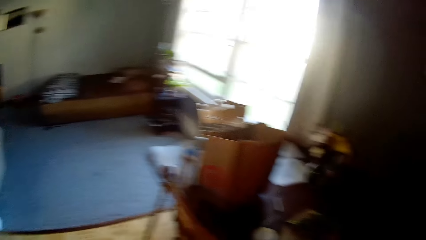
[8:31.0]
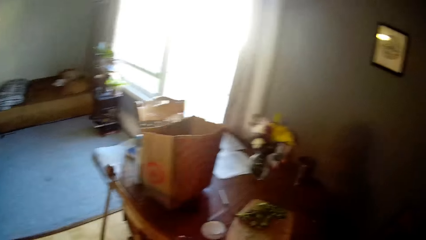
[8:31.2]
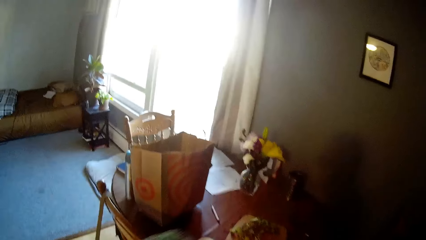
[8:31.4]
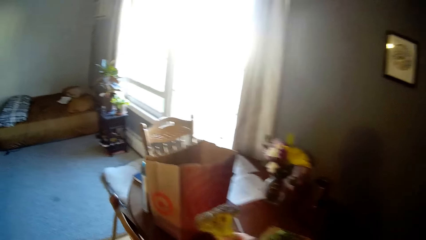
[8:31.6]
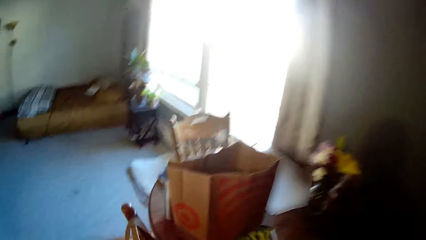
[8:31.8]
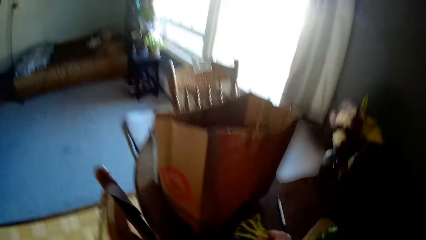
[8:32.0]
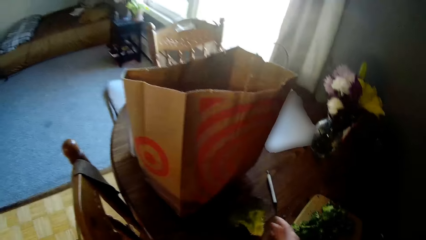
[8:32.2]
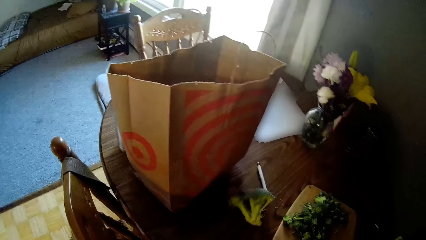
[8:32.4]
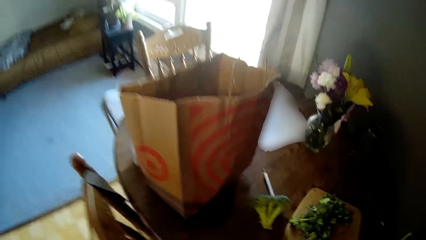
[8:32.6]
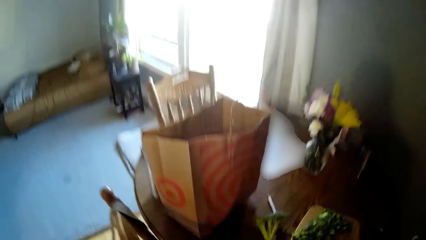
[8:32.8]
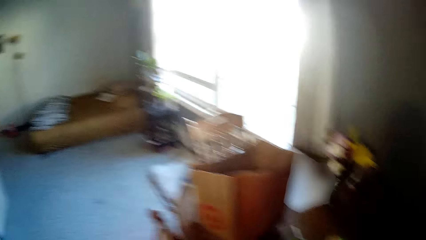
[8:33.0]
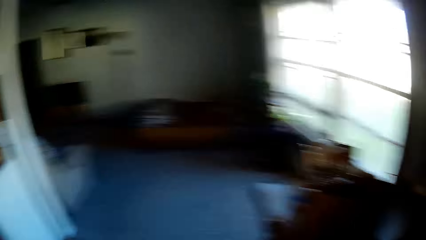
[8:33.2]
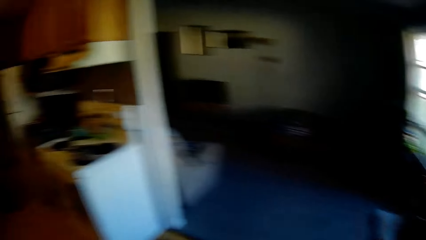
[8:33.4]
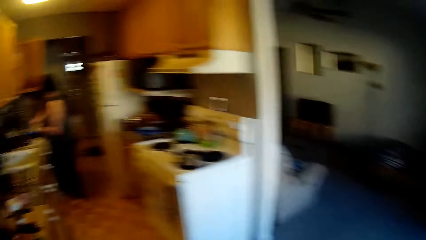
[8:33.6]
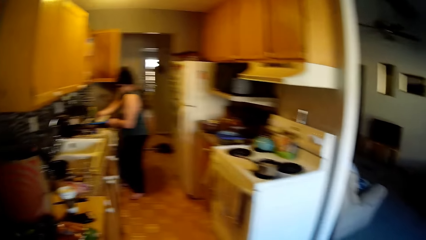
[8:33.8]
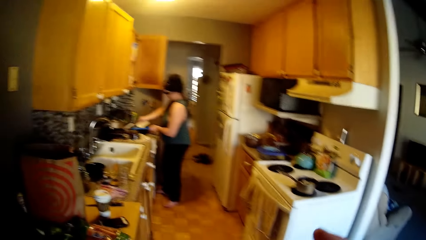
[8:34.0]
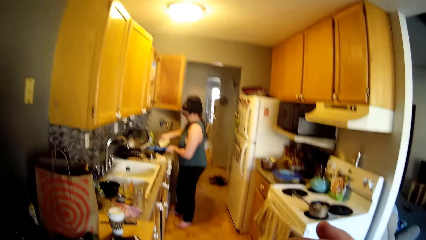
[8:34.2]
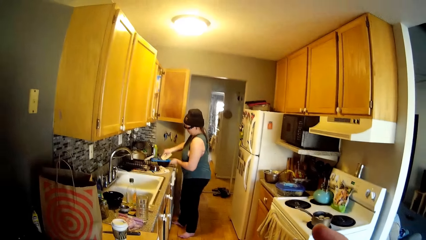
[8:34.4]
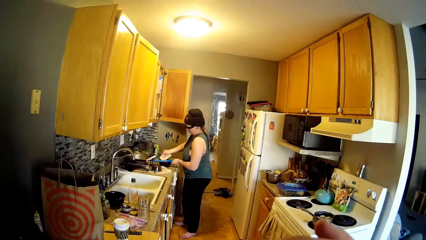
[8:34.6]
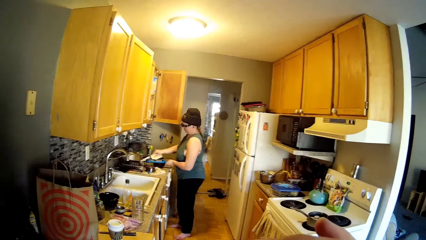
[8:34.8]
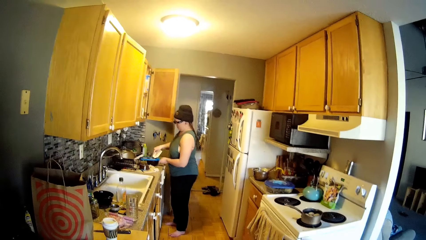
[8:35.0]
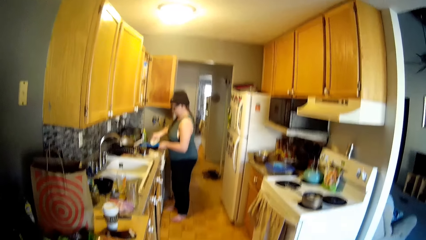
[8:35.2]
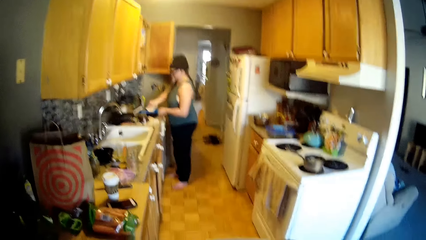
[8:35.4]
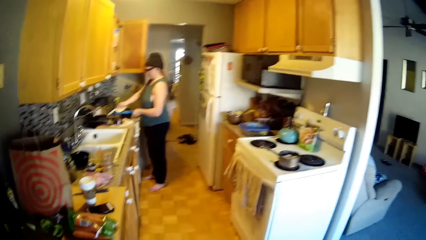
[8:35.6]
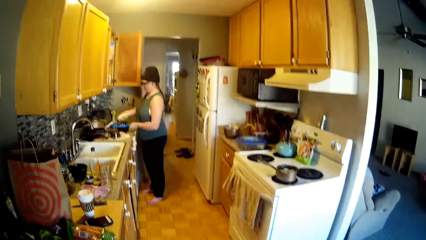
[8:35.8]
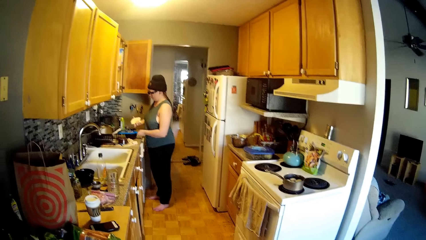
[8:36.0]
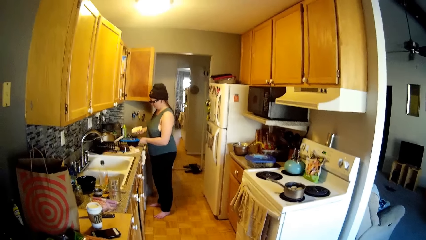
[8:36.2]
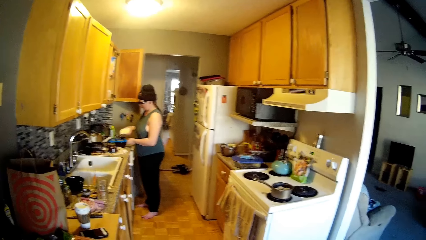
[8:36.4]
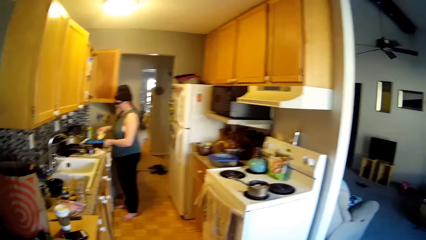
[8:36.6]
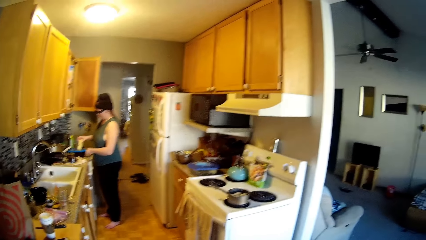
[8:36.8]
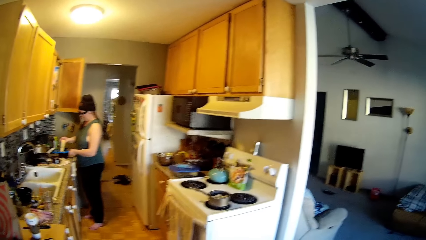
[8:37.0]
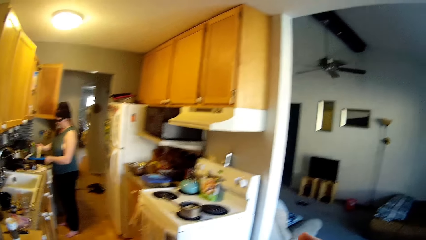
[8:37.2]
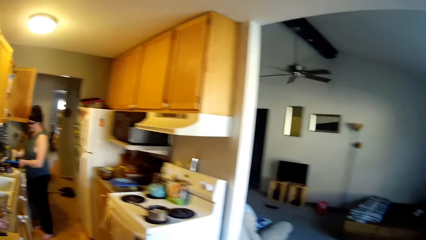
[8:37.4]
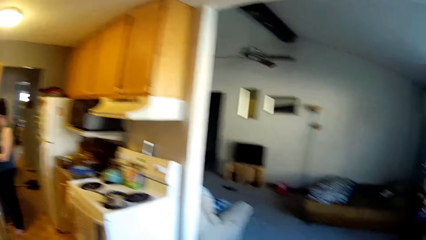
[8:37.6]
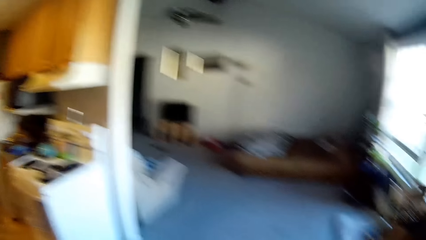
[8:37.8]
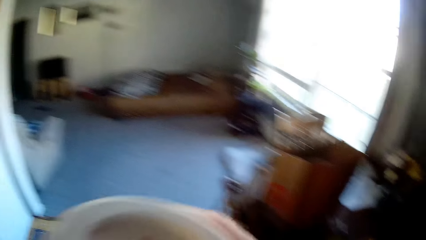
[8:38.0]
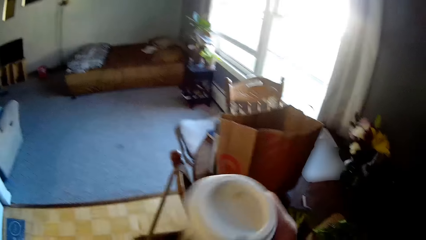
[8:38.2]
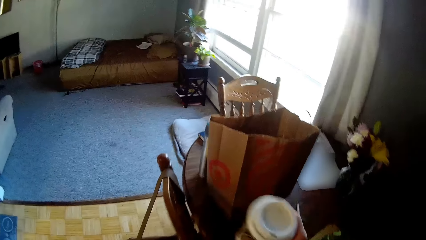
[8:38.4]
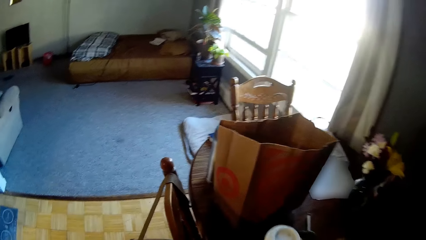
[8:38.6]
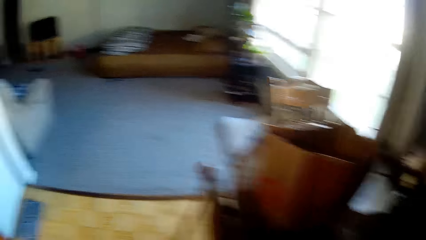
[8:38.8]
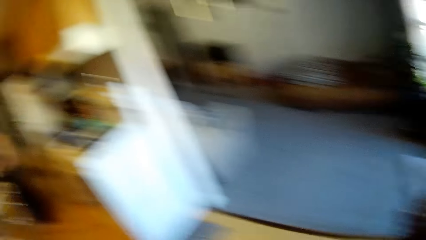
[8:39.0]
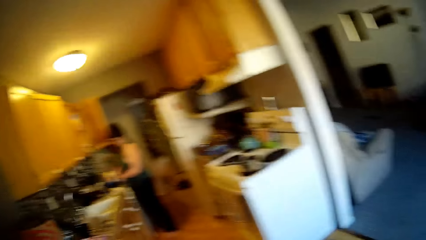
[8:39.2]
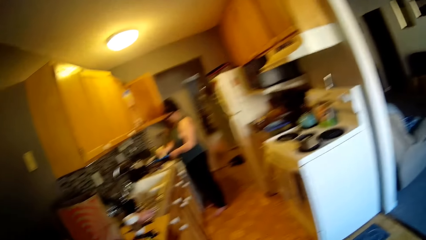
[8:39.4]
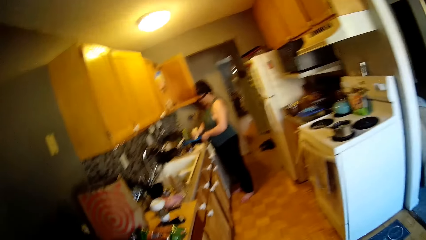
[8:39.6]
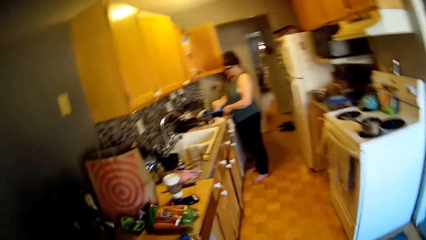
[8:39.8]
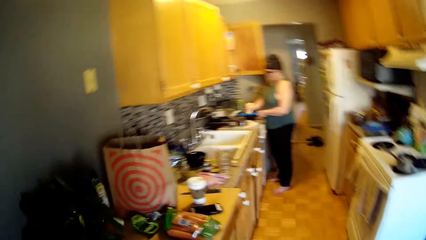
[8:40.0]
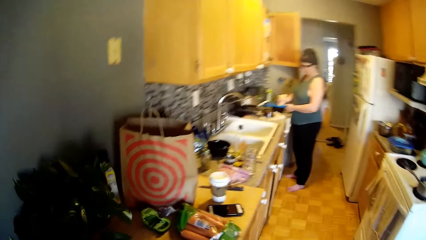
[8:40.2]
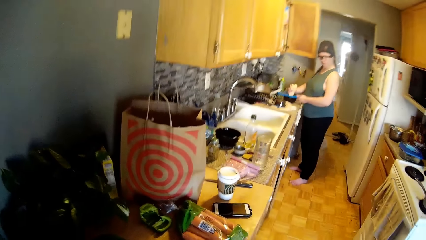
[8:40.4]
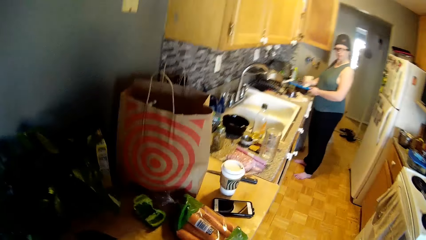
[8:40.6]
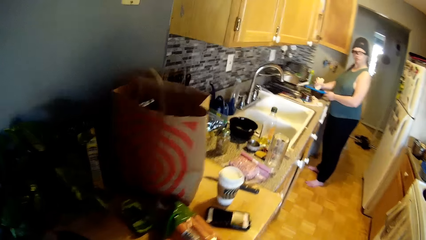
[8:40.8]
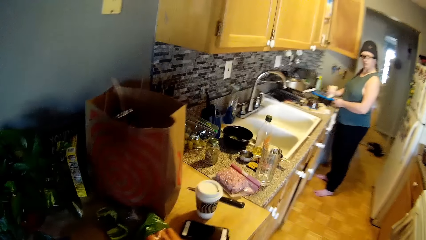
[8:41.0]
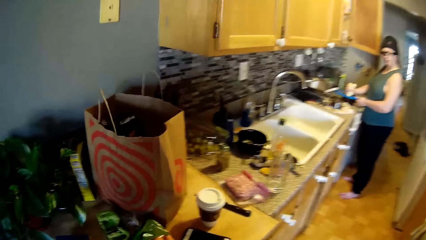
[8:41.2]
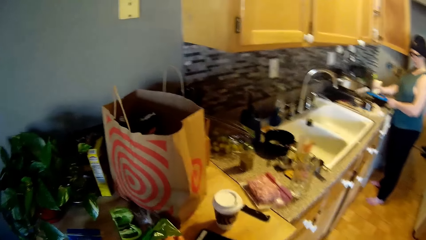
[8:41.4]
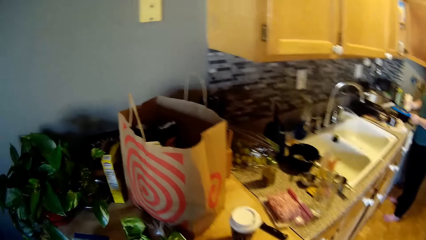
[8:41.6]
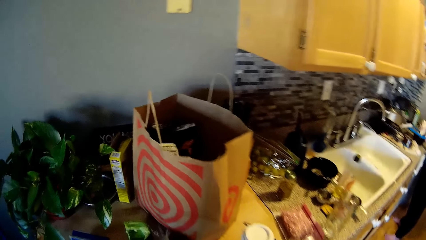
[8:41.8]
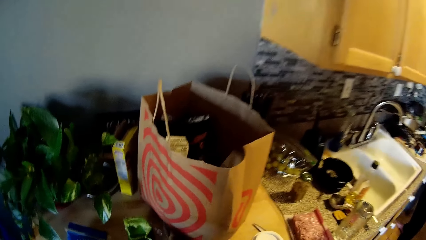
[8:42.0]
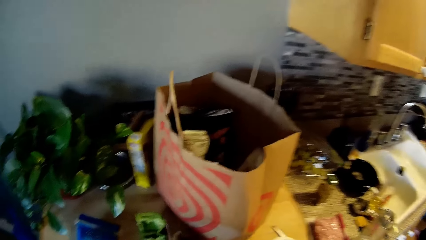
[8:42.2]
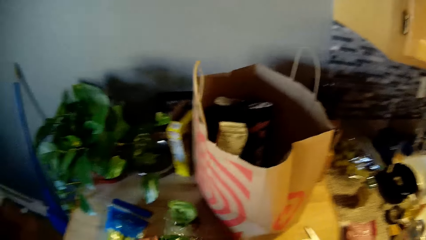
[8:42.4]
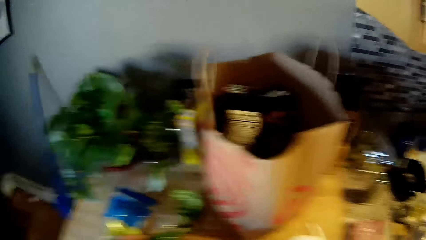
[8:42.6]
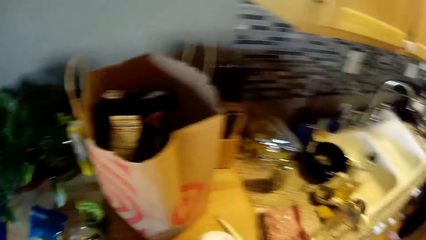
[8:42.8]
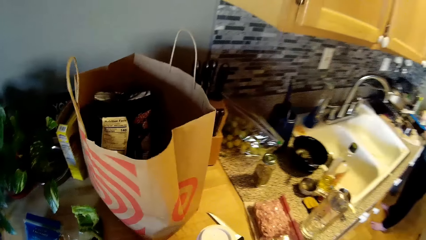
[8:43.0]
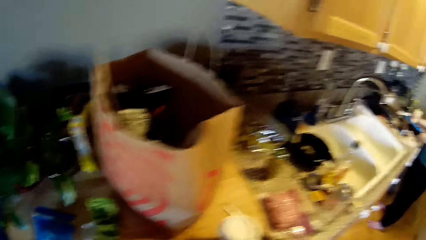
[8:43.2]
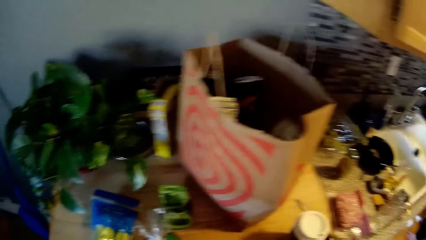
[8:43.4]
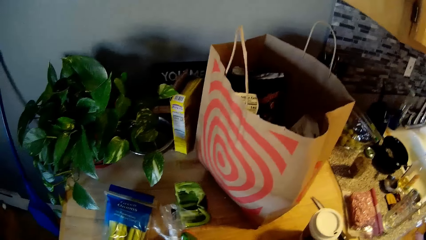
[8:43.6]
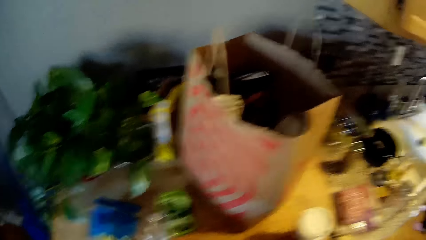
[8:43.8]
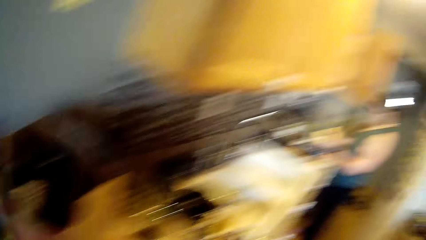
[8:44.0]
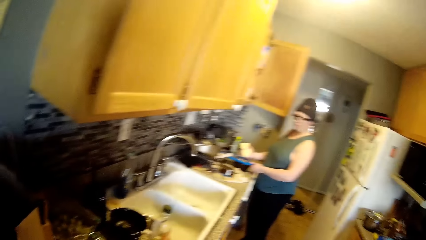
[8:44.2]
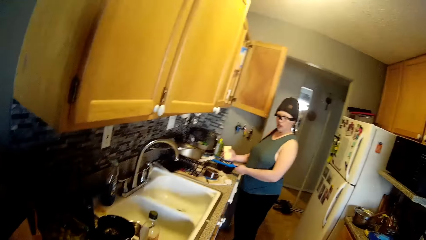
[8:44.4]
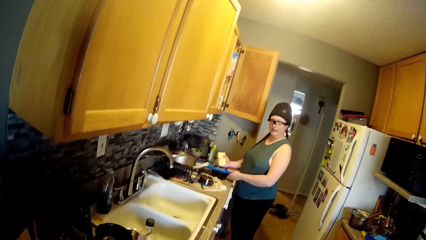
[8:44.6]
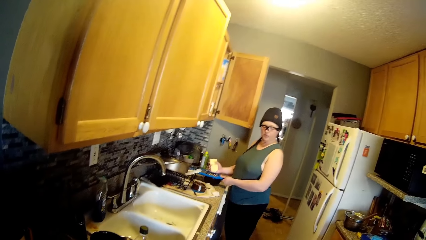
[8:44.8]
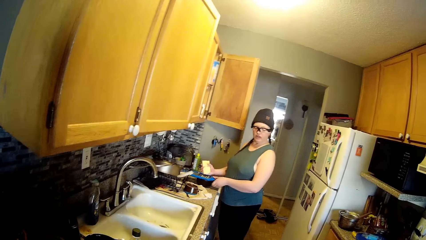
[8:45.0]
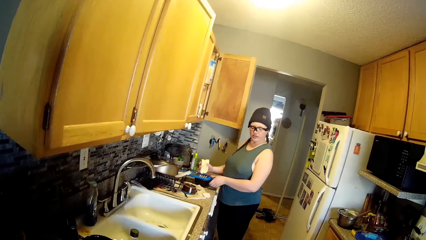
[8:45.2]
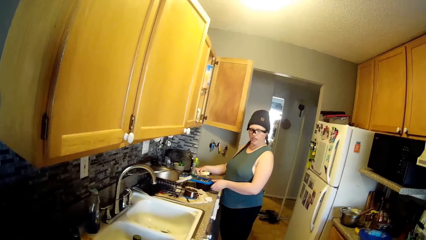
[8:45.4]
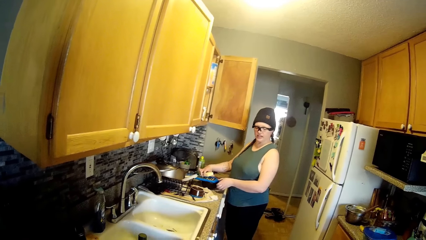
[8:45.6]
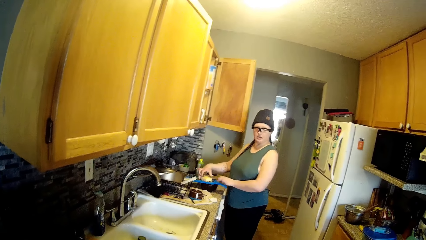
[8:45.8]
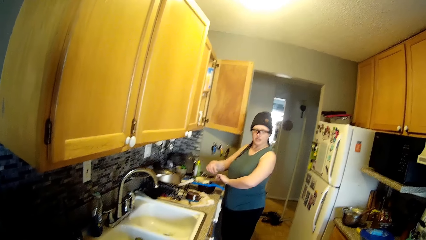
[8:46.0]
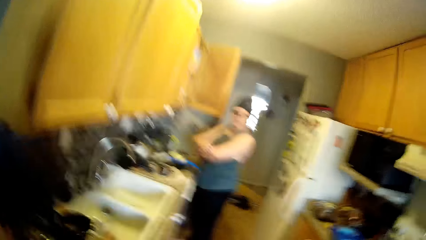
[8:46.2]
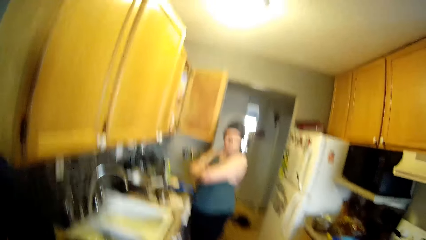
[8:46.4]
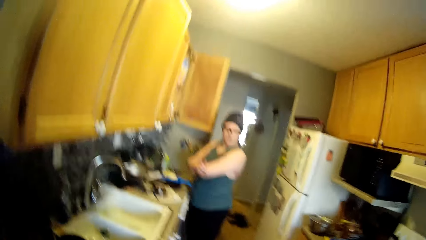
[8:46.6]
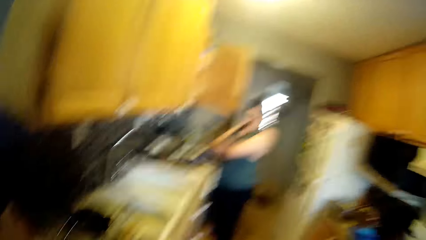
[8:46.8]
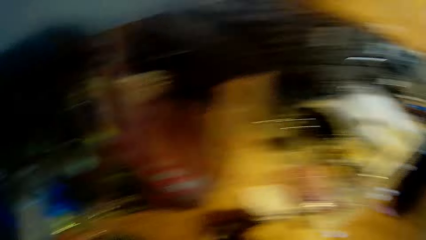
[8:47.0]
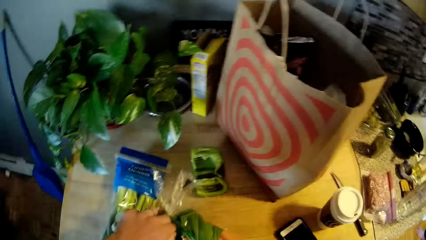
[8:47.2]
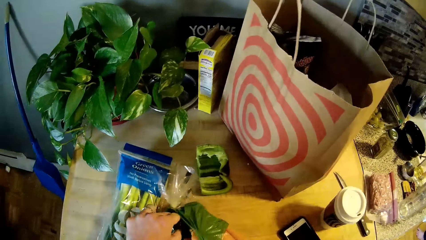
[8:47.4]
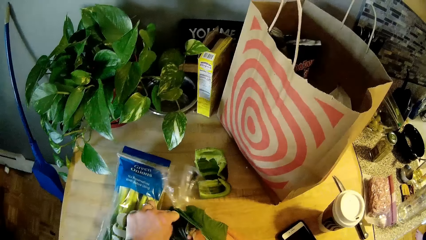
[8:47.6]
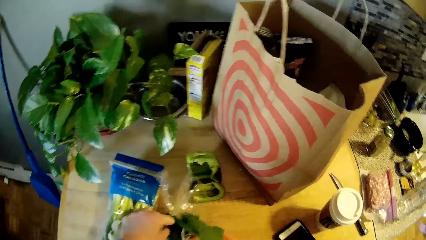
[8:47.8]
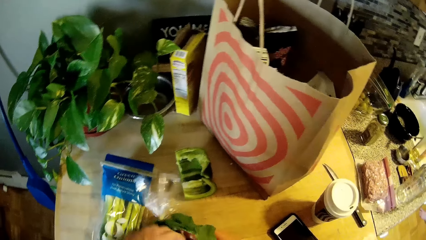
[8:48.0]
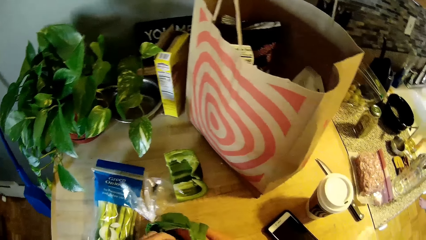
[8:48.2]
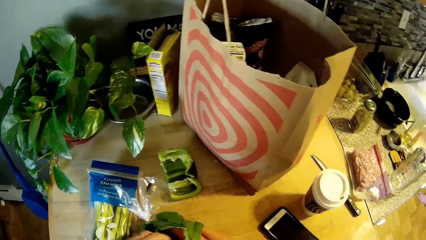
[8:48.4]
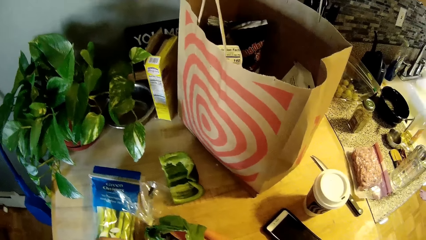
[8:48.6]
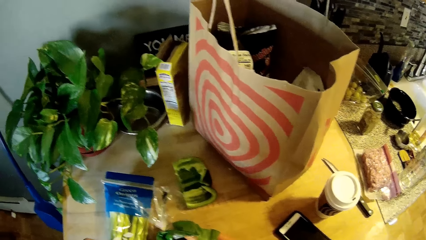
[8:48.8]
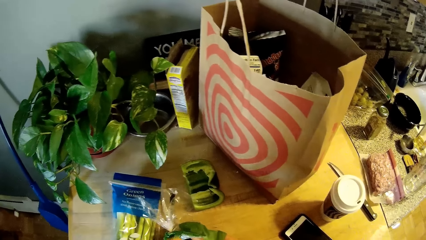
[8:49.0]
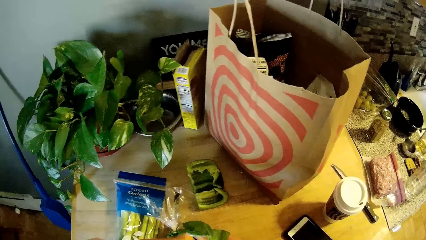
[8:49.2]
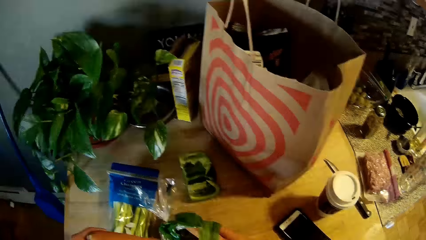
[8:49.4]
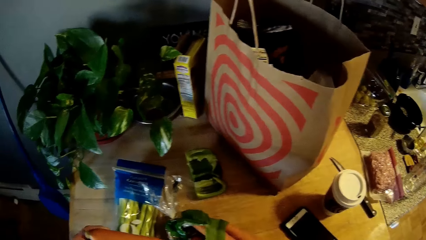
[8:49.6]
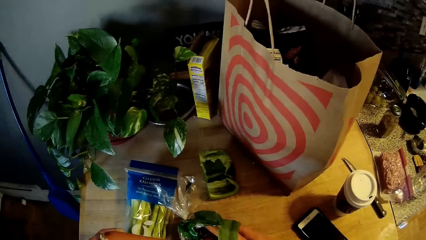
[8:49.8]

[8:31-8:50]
The camera wearer moves around. He touches the stalk of the broccoli on the table with his left hand. The woman grates the cheese with the grater on the pot cover on the kitchen slab with her right hand. The camera wearer drops a mug on the table with his right hand. He converses with the woman. He moves around. He cuts a nylon on the kitchen slab with both hands. He touches the nylon paper. He looks around. The woman puts down the grater. The camera wearer opens the nylon paper.
